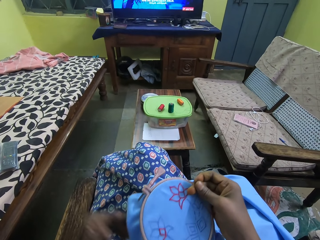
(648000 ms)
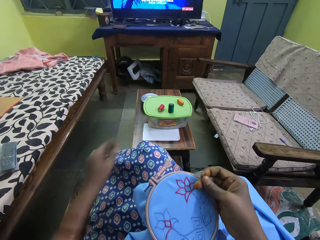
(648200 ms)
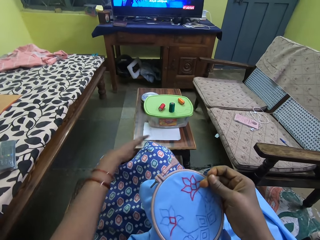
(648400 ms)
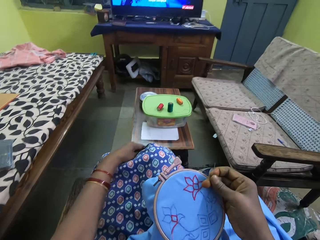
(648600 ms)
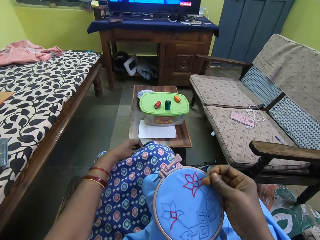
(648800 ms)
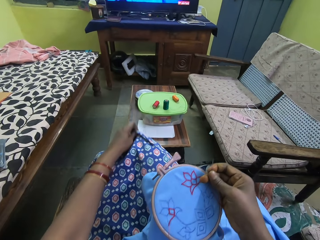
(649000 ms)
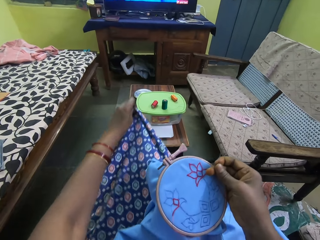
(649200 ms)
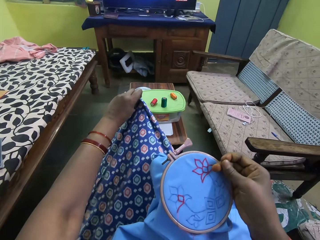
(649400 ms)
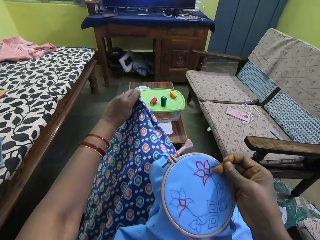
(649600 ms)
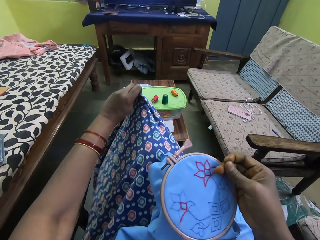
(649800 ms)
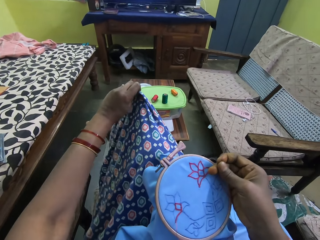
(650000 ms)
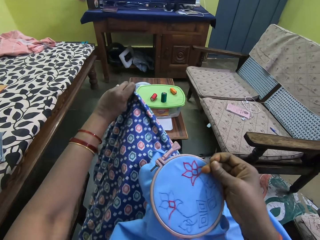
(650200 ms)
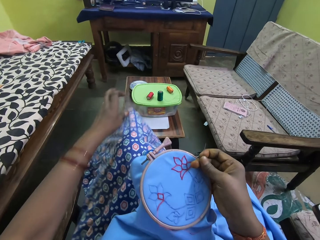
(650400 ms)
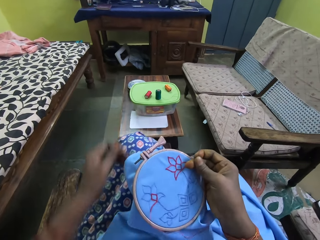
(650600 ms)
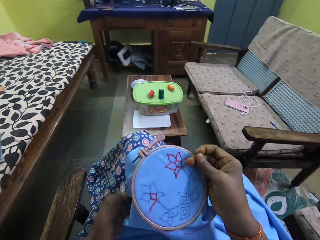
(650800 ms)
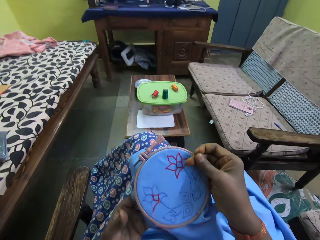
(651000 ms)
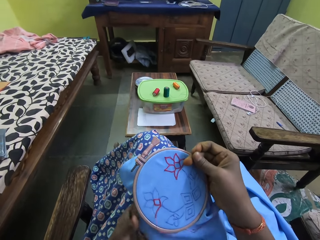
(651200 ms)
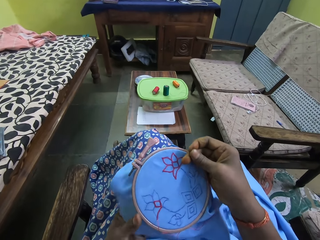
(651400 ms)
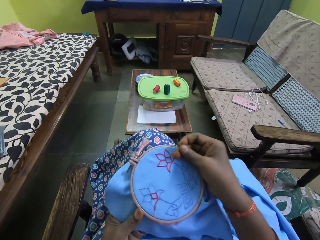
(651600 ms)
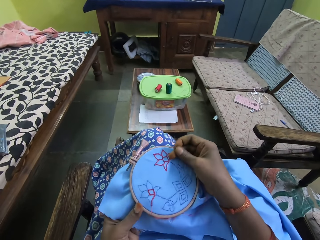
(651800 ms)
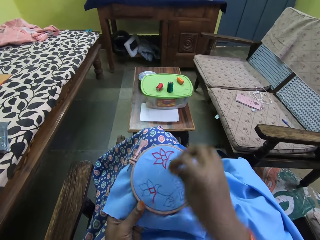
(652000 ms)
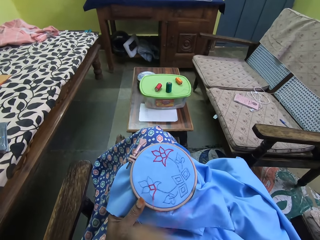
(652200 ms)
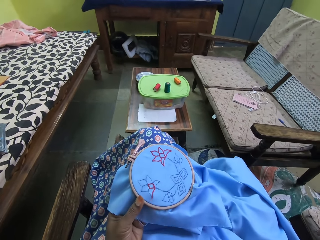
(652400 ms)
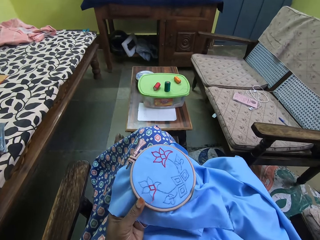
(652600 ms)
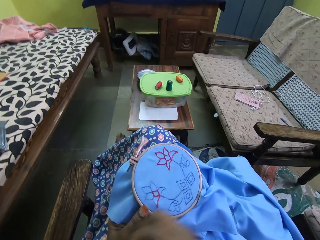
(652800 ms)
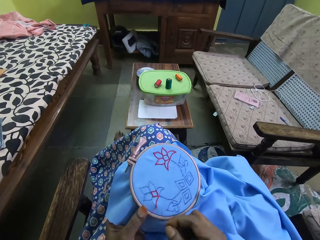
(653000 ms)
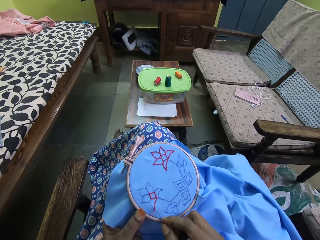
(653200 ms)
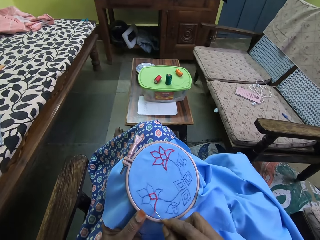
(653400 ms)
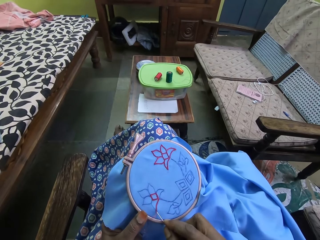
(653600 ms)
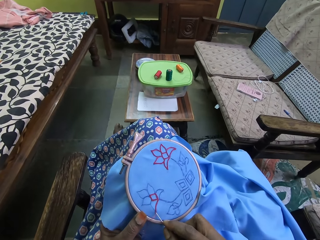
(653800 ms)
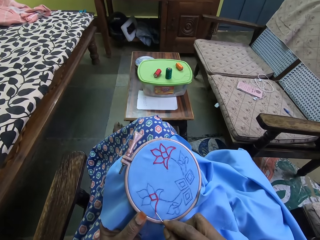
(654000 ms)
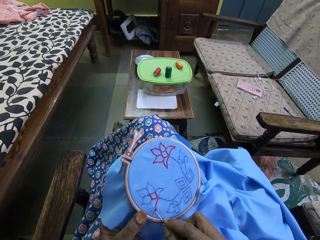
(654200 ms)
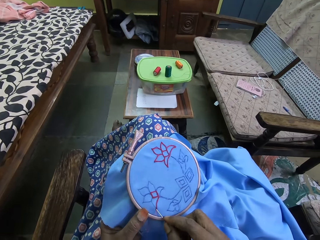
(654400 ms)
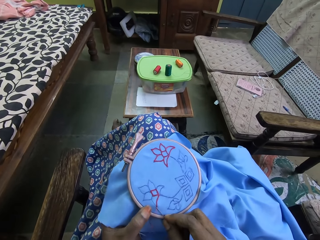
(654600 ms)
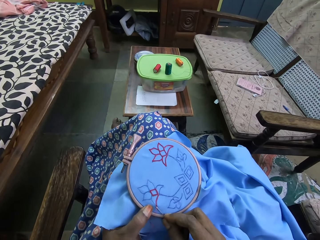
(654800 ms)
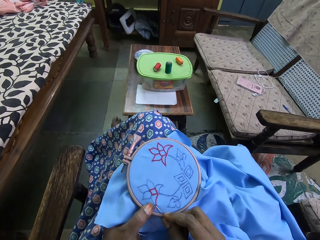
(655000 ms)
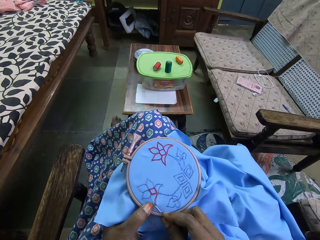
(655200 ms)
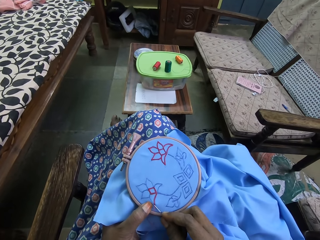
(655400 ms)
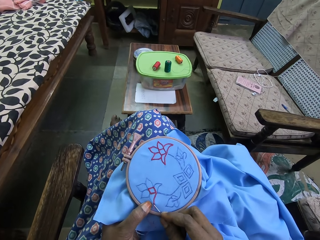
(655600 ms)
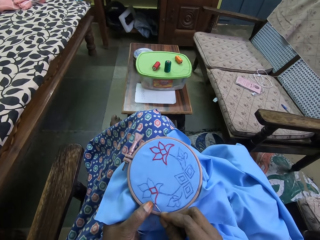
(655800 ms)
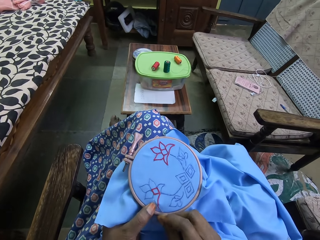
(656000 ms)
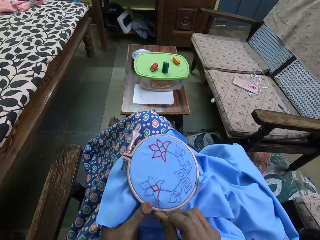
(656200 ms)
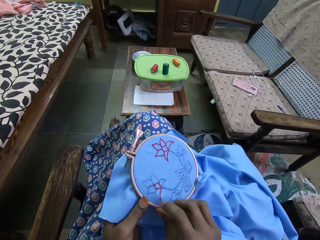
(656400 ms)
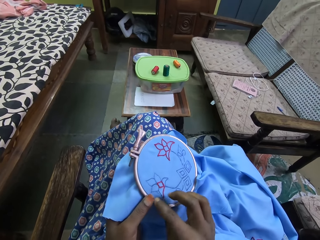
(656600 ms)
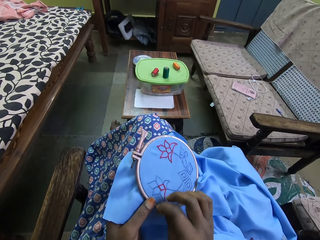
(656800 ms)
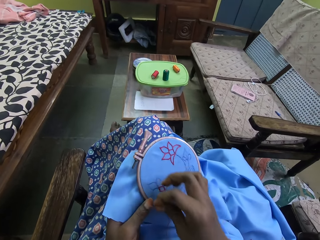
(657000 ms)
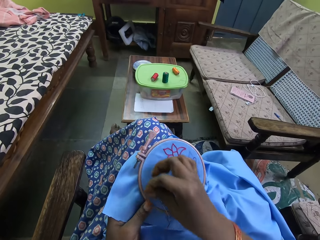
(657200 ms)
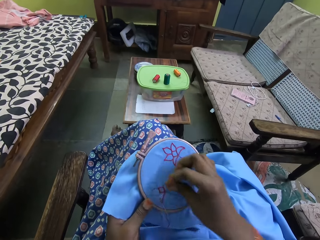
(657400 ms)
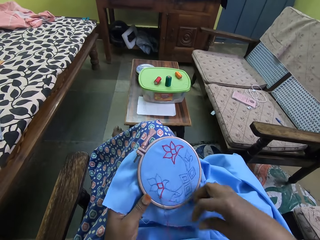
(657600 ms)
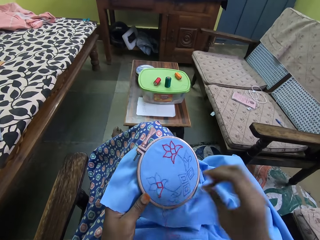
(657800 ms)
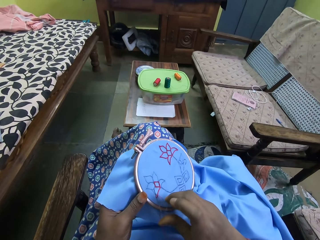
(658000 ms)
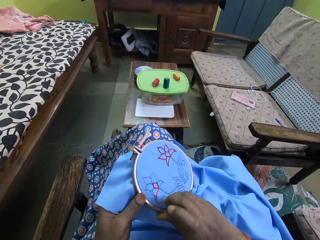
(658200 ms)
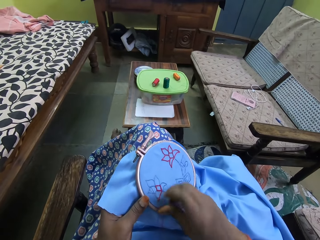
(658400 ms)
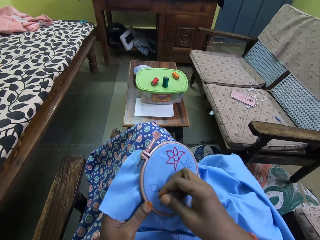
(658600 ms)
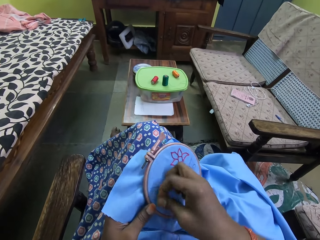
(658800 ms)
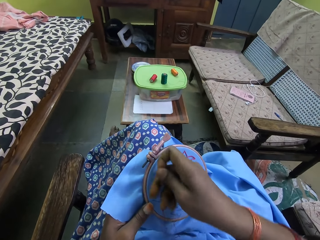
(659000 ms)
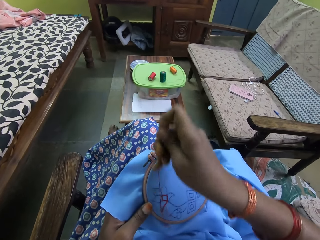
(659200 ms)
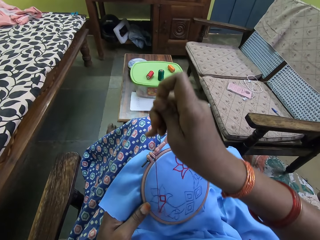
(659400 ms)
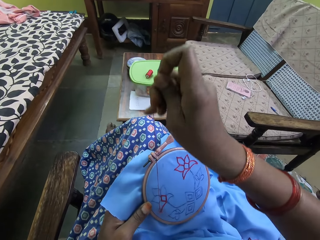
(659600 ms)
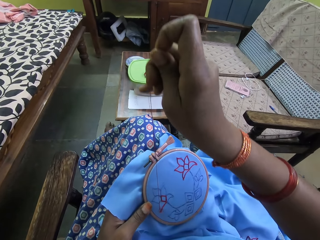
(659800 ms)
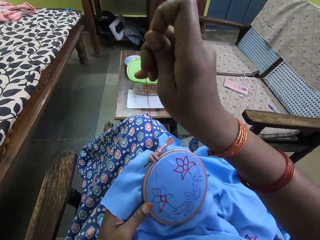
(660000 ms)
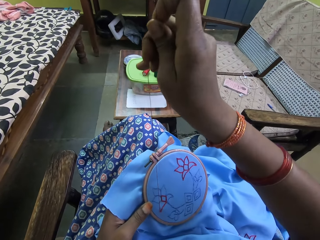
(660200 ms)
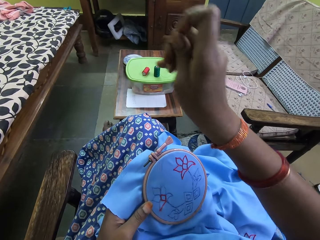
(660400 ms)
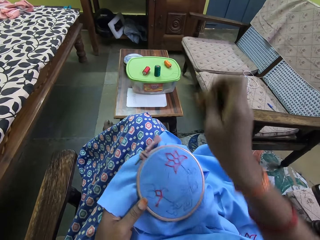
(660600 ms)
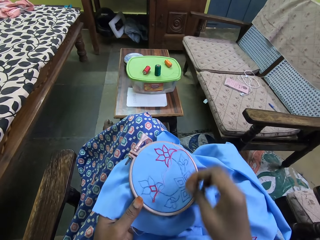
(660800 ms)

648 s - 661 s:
The camera wearer touches her cloth with her left hand. She moves the cloth. She holds the piece of material with her left hand. She stitches the piece of cloth in her left hand with the needle and thread in her right hand. She fixes the sewing thread. She pulls the sewing thread.

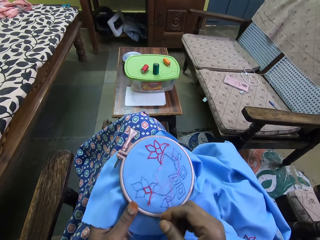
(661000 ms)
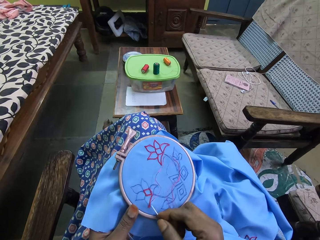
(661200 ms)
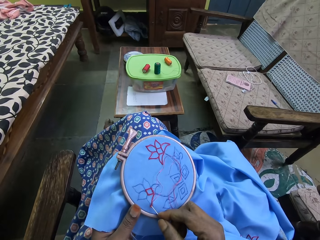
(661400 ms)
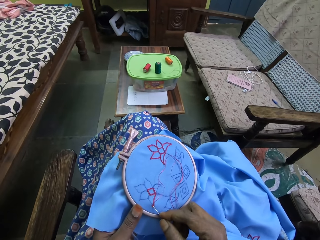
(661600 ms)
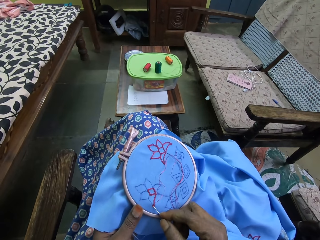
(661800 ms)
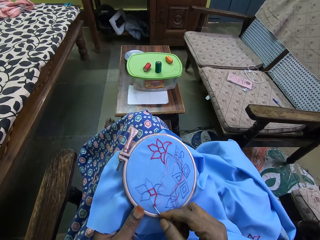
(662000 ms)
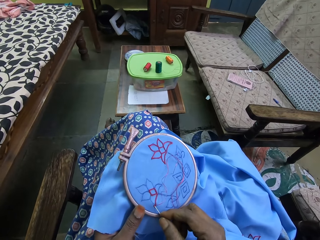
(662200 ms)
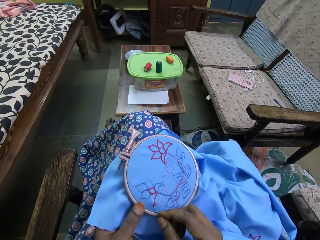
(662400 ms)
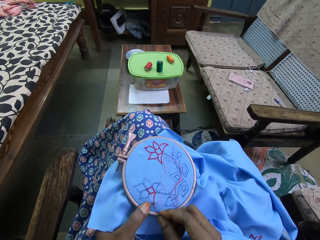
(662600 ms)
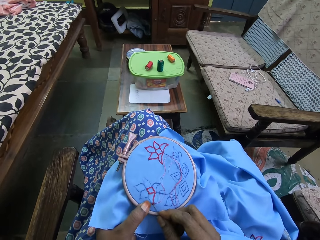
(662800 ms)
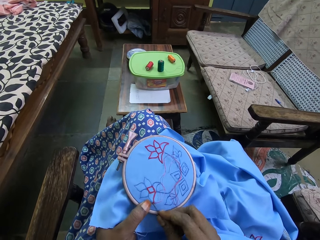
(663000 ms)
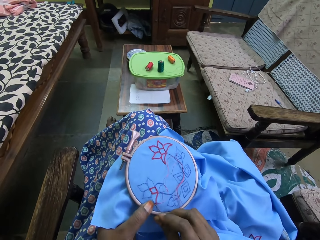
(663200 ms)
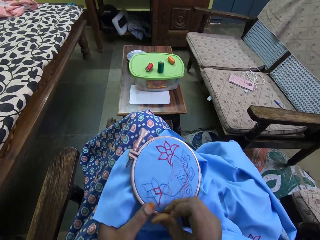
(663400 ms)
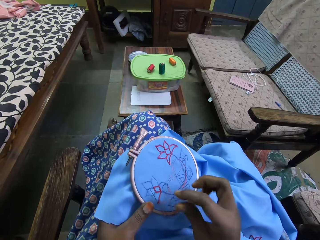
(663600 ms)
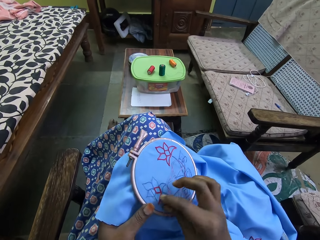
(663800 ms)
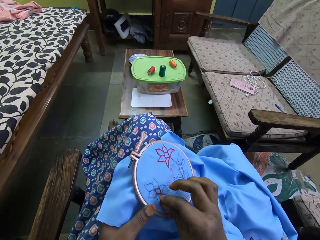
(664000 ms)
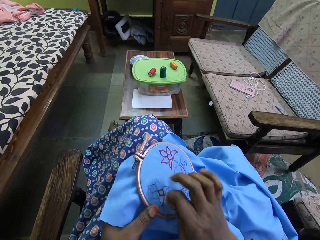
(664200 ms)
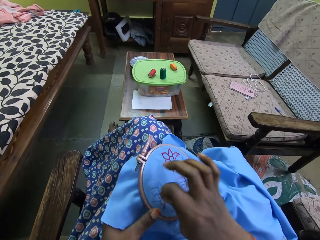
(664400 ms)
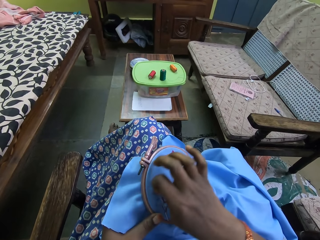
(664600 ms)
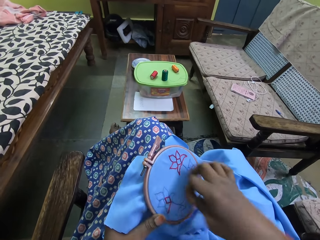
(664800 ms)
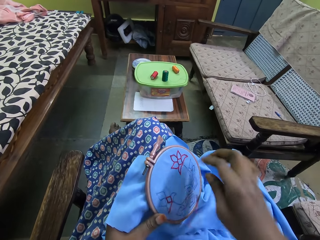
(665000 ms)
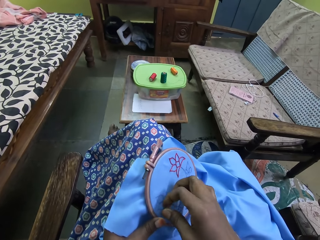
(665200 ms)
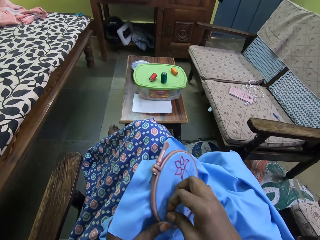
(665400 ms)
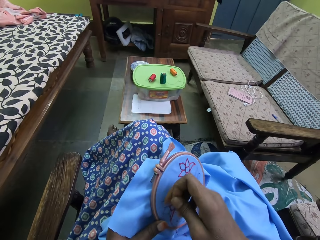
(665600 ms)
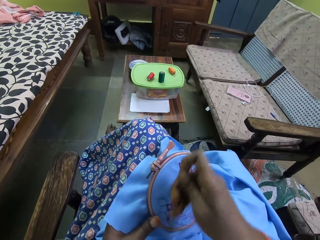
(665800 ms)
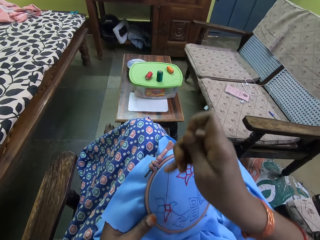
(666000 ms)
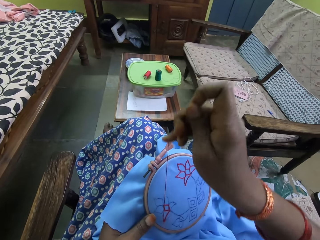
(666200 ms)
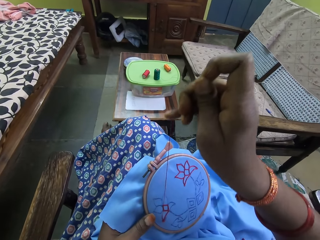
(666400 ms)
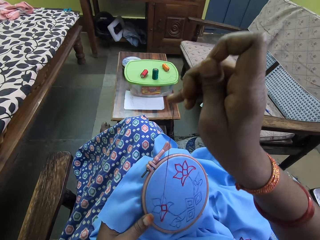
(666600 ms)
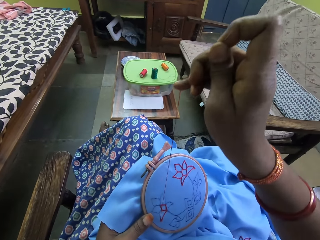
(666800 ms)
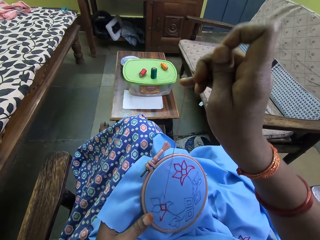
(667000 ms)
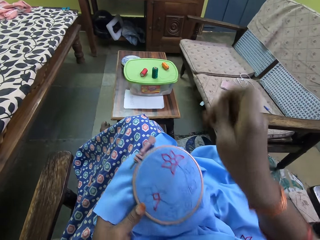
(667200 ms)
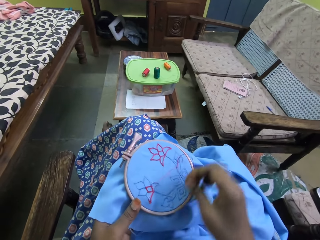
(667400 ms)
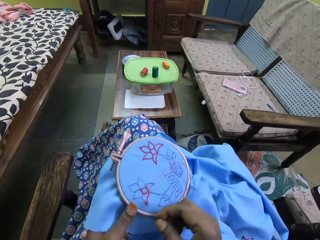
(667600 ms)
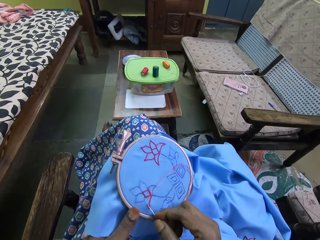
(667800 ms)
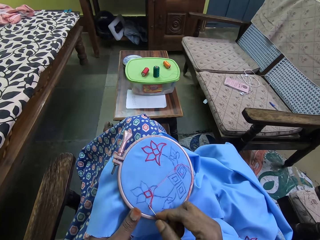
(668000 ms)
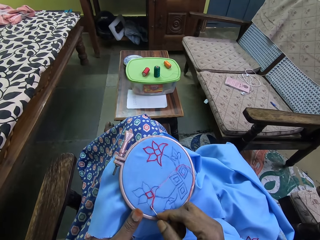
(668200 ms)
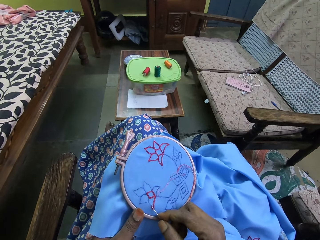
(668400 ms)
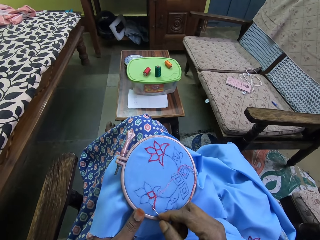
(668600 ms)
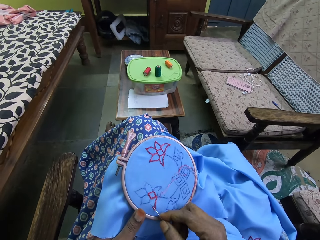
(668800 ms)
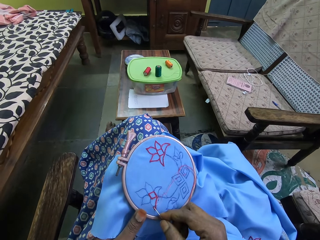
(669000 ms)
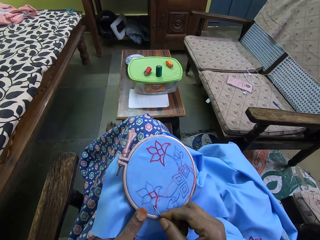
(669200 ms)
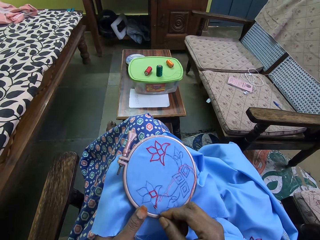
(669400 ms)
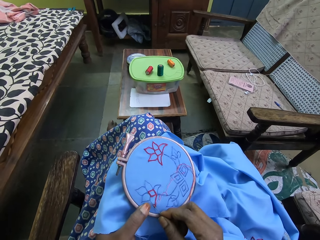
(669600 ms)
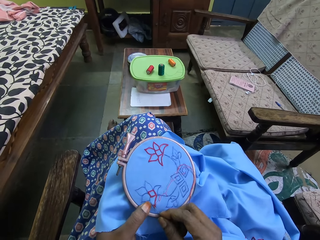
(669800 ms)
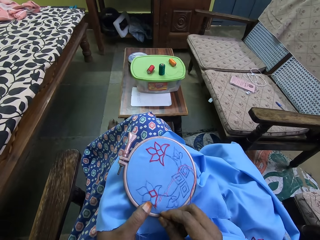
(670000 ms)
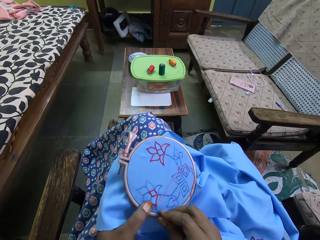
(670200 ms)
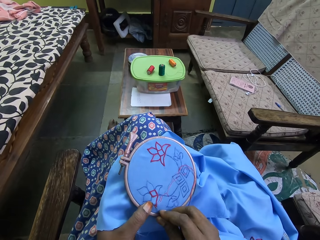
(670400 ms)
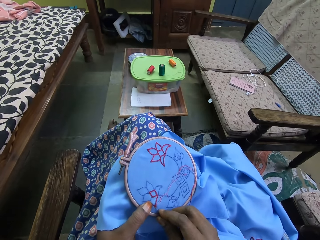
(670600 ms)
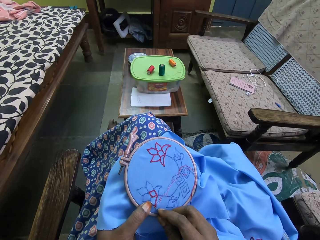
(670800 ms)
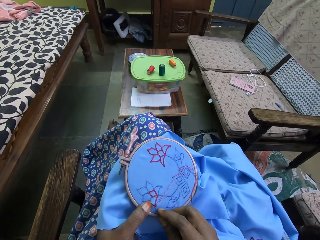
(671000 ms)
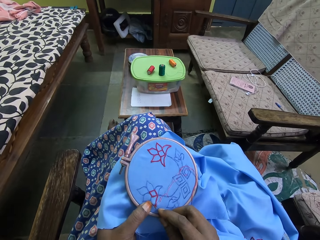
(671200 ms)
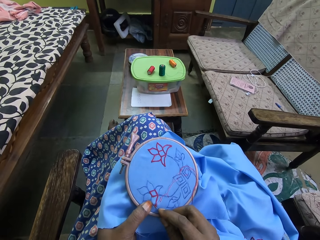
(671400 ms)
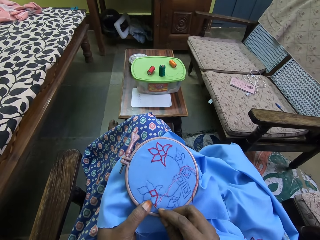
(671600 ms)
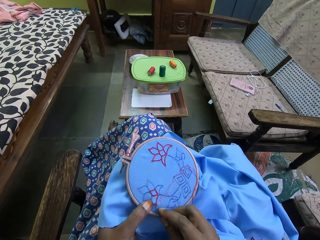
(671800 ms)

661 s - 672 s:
The camera wearer sews the piece of cloth with a needle. They fix the sewing thread on the piece of cloth. They sew the piece of cloth.
